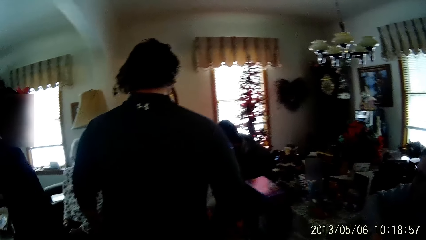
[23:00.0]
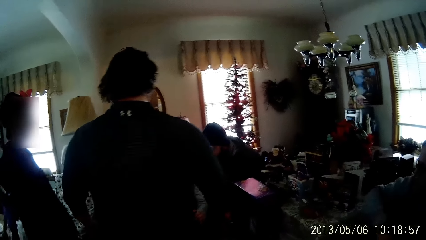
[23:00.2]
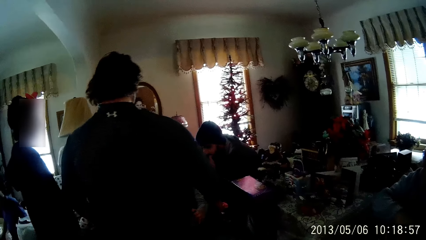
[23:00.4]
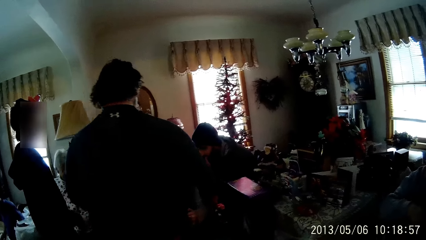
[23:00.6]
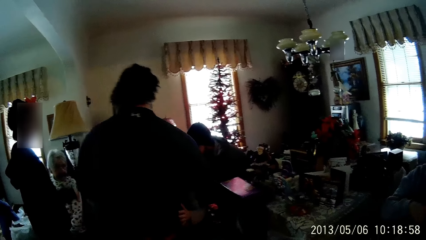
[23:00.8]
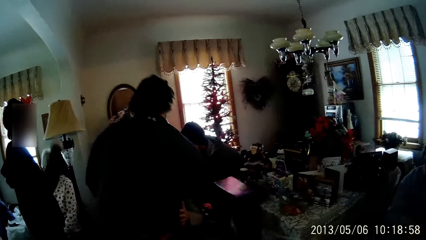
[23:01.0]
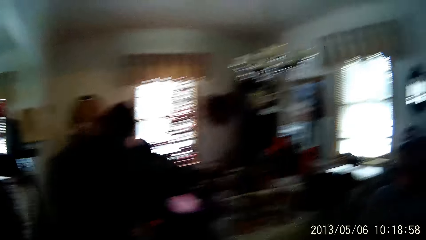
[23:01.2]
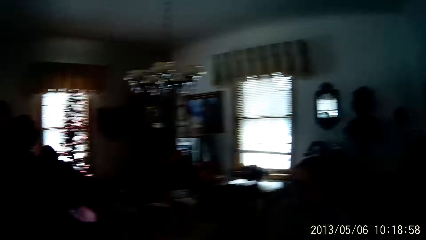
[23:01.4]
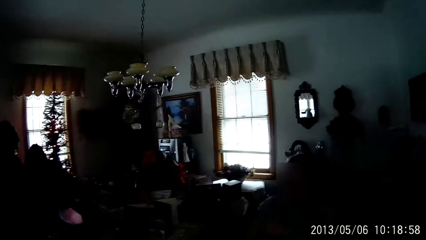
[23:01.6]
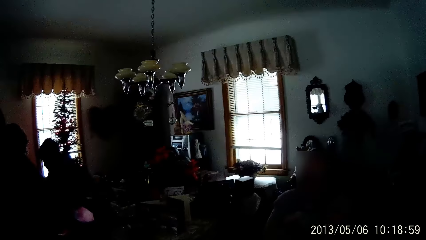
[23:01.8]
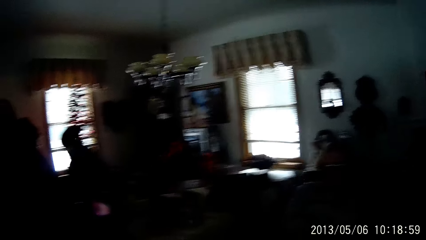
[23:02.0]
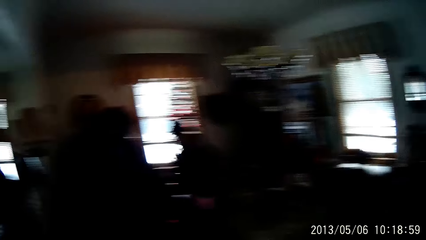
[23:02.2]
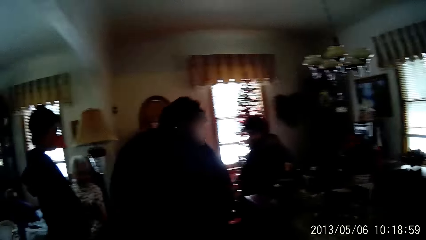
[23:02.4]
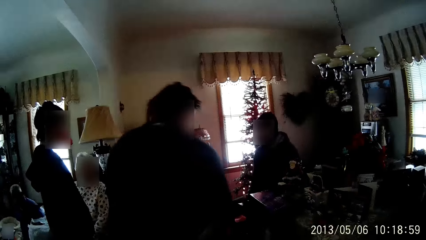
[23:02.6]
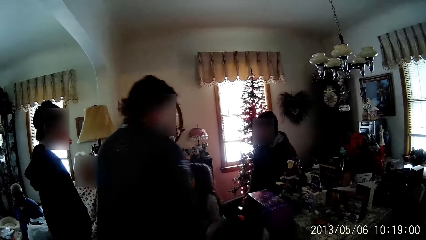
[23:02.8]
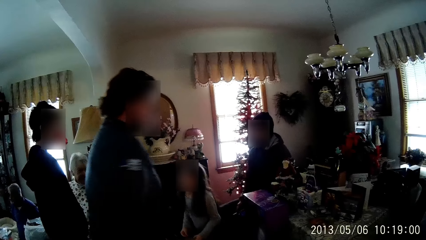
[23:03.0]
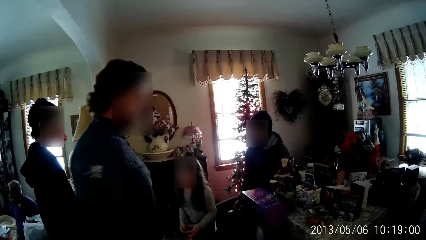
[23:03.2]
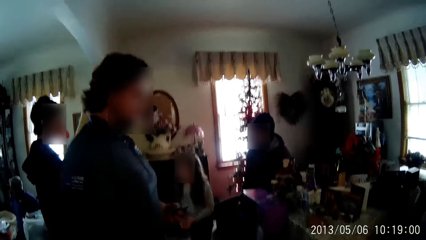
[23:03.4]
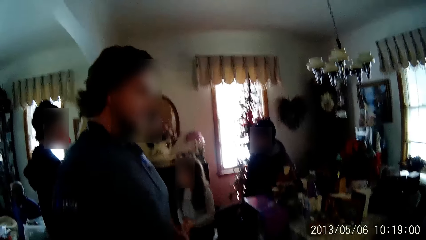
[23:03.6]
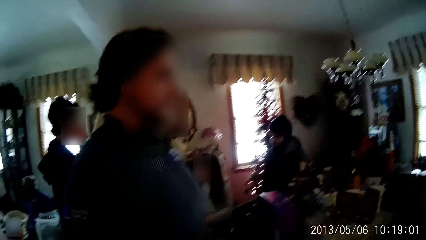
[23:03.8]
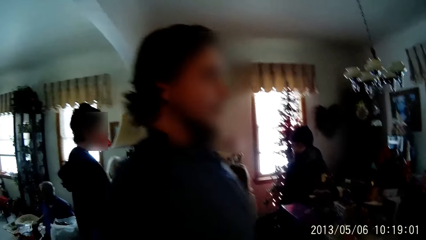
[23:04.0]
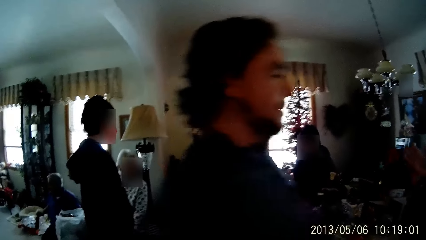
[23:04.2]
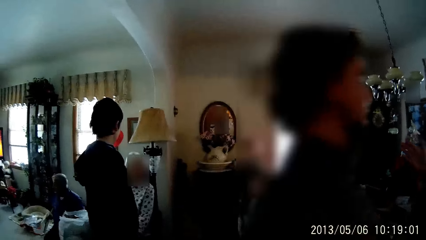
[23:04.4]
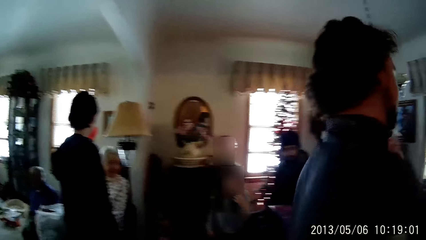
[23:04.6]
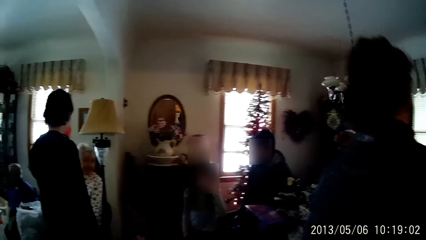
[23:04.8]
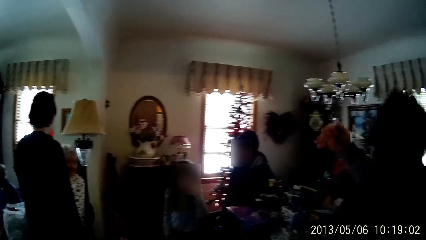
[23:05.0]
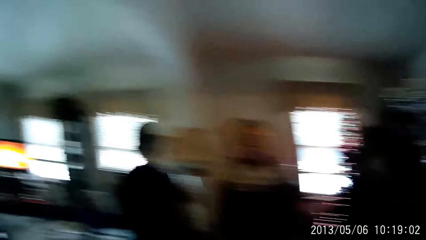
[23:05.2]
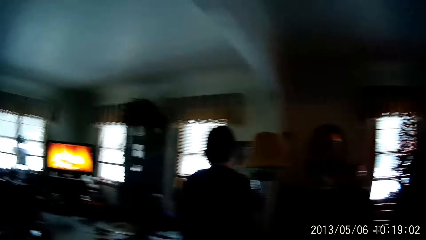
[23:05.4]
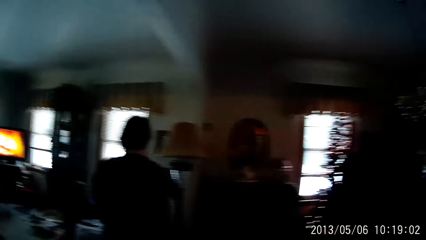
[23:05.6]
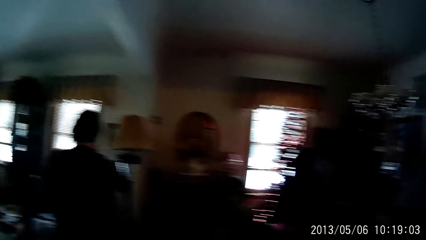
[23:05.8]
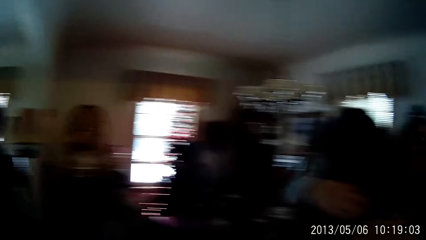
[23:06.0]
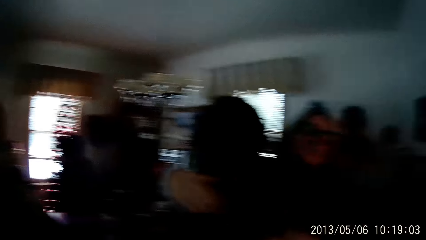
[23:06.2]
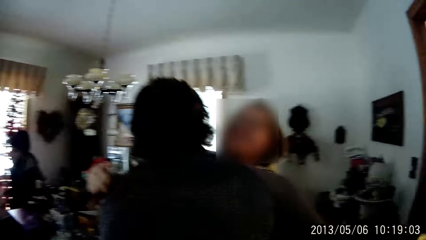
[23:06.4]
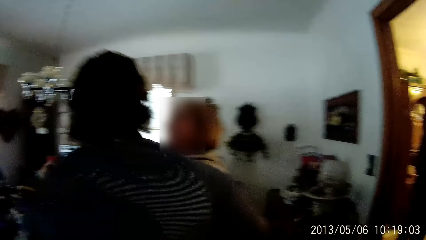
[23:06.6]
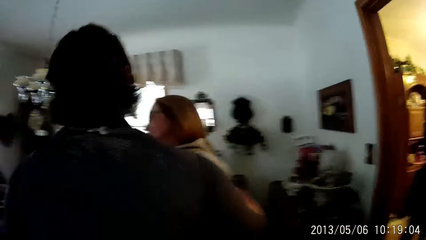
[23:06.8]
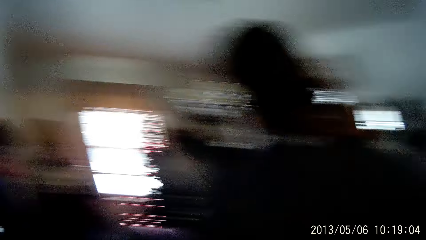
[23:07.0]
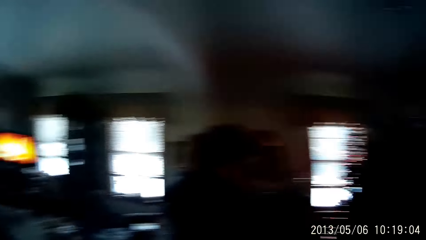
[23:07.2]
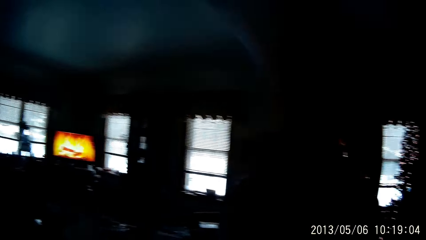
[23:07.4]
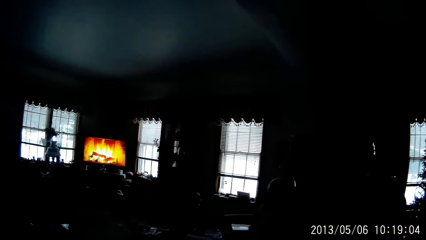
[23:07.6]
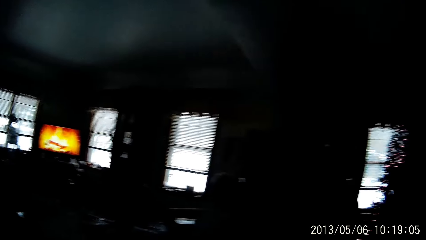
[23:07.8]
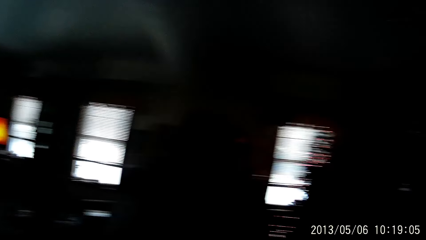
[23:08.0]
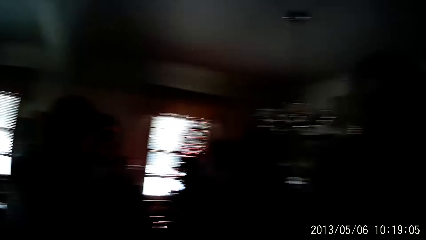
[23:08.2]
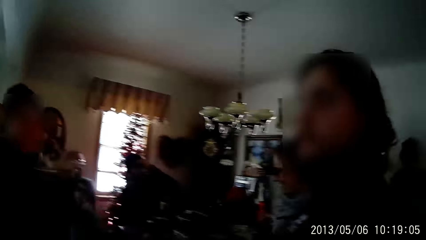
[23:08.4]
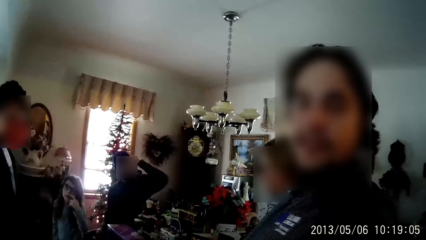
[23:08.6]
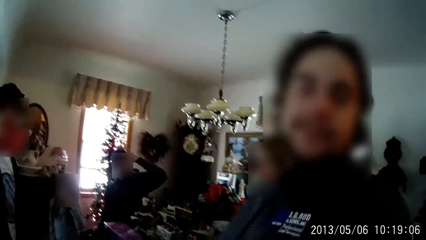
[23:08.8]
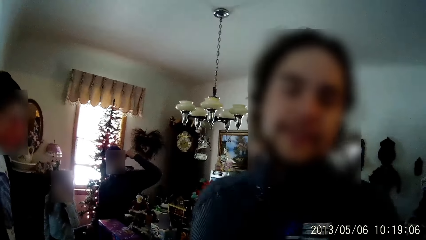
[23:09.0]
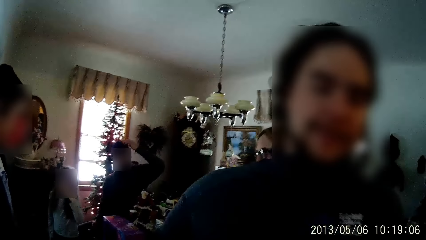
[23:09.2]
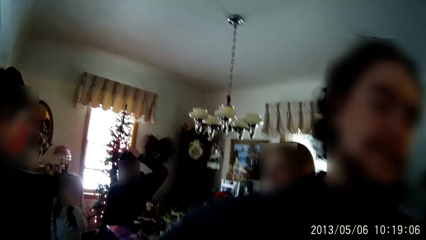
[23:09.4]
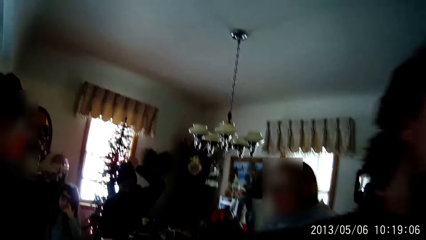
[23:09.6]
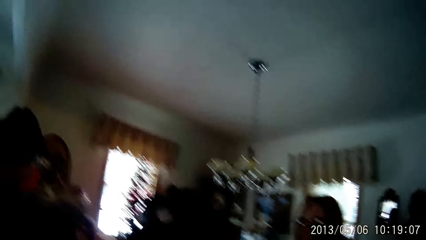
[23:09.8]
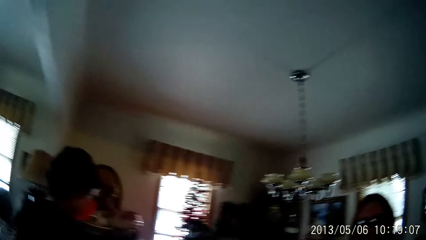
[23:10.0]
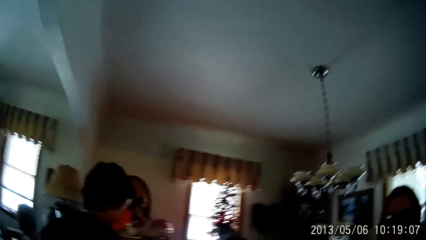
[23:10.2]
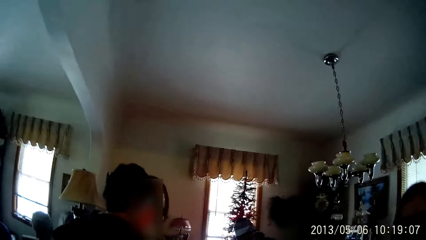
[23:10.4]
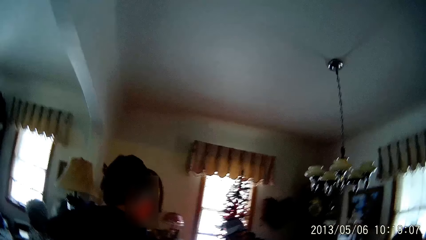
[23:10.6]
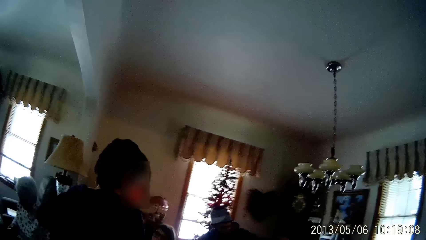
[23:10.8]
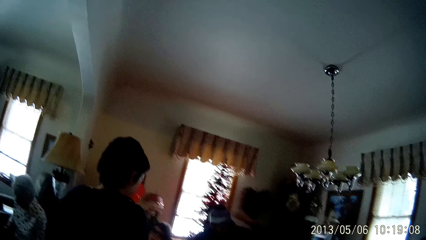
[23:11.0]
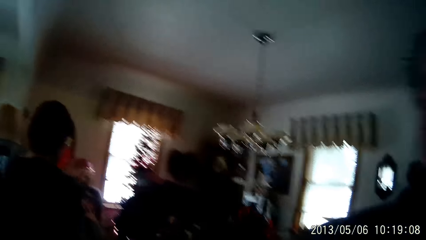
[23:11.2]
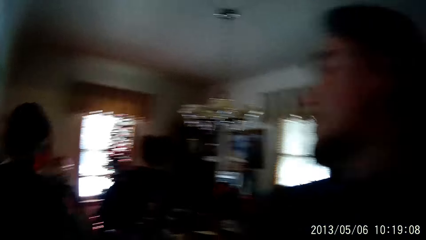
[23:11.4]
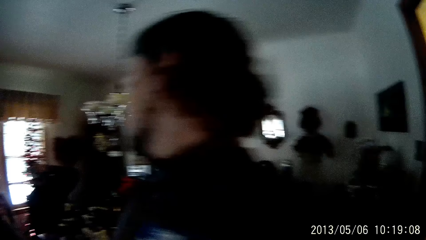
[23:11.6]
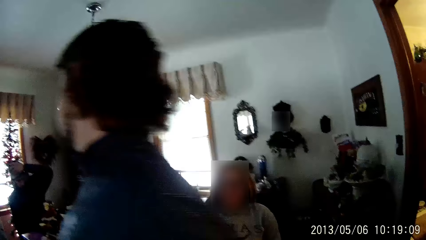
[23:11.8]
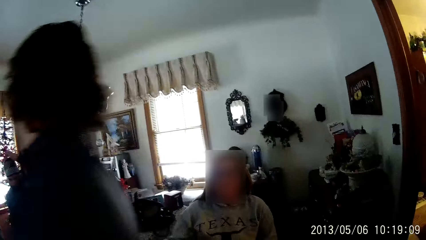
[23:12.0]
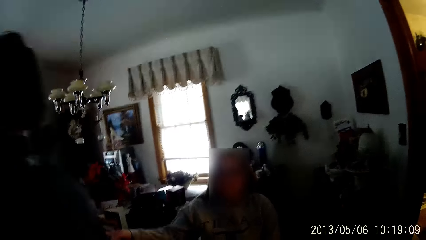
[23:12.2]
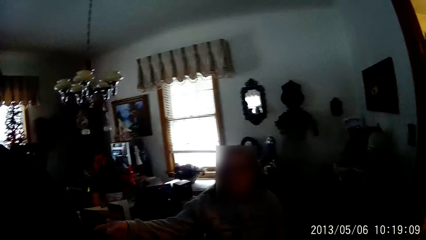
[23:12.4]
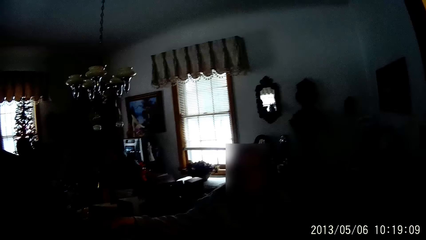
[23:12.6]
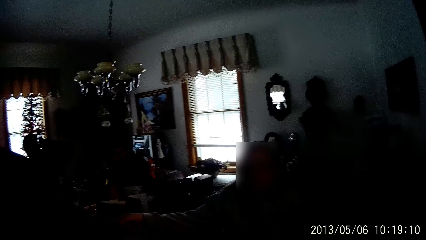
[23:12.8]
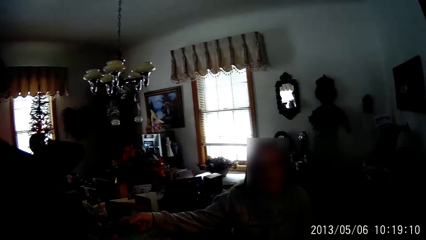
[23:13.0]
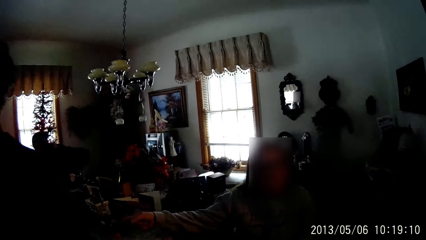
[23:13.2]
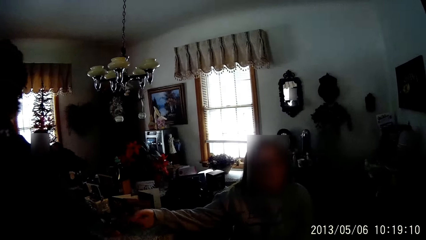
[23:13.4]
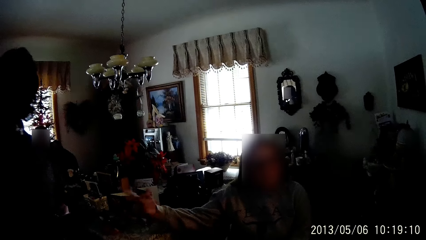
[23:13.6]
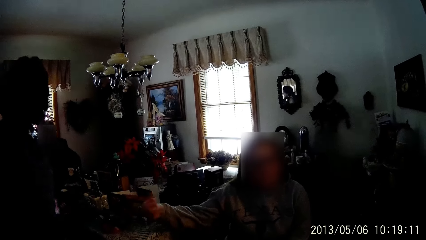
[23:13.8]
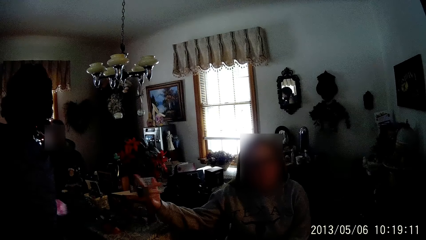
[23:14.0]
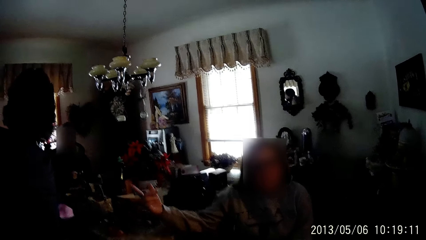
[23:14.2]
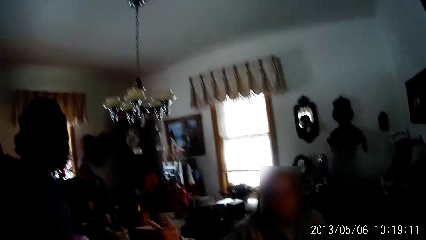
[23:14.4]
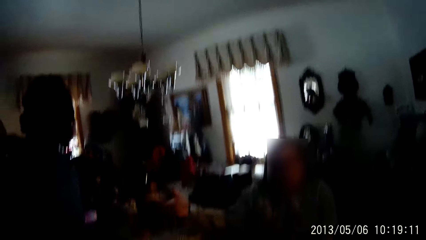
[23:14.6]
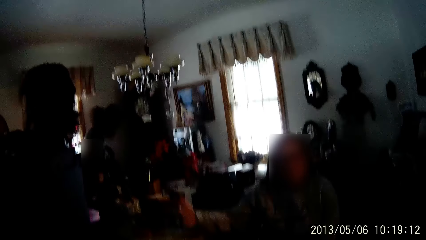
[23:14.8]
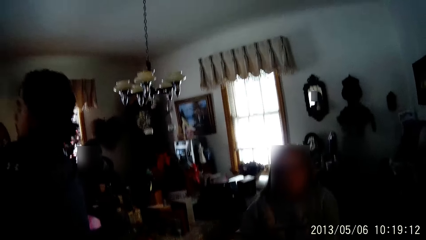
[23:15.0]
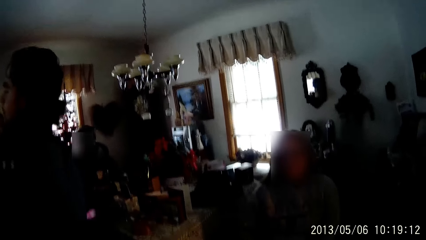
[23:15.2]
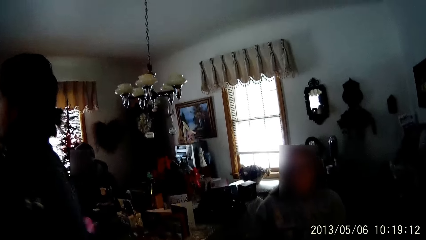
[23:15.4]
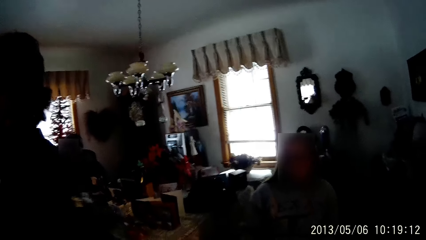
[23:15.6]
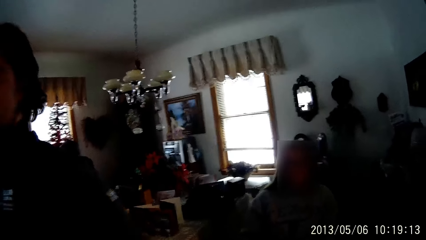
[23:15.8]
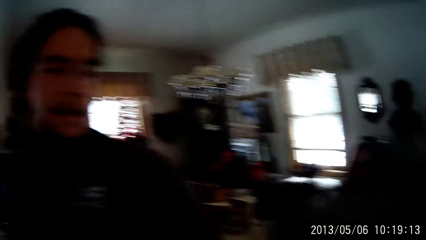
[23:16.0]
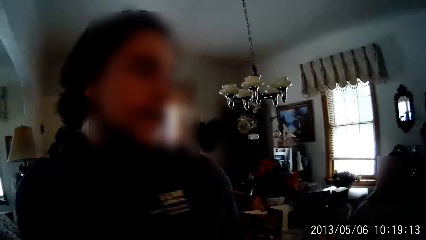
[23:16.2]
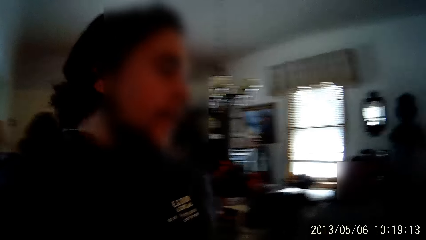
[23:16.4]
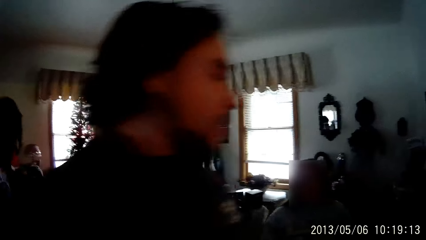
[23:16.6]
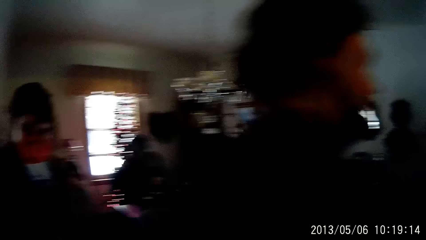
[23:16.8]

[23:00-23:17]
A man hugs a girl. The man hugs a woman. Another man touches his hair with his left hand. The camera wearer talks to a woman.
